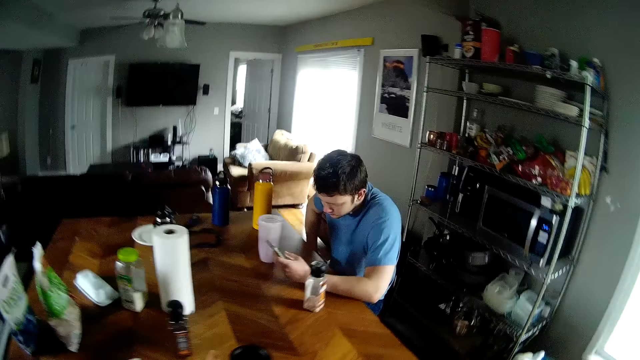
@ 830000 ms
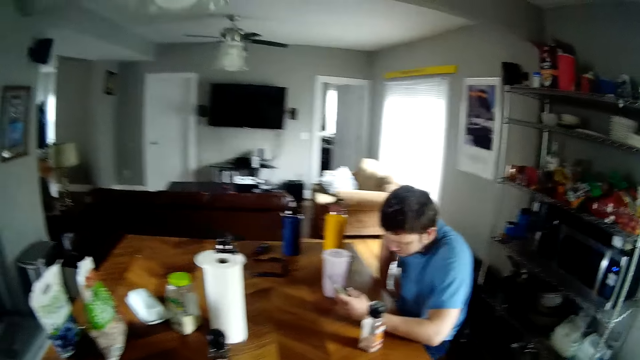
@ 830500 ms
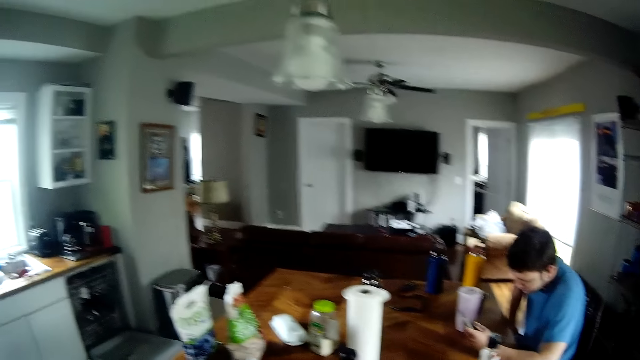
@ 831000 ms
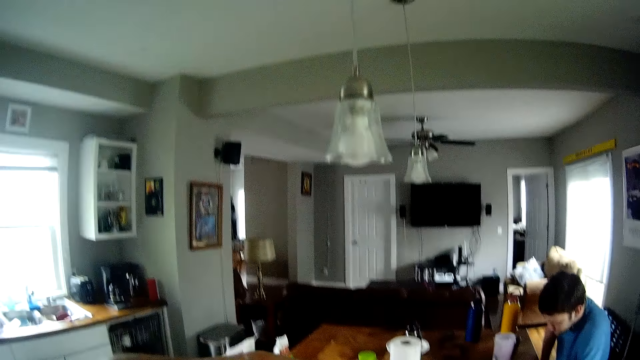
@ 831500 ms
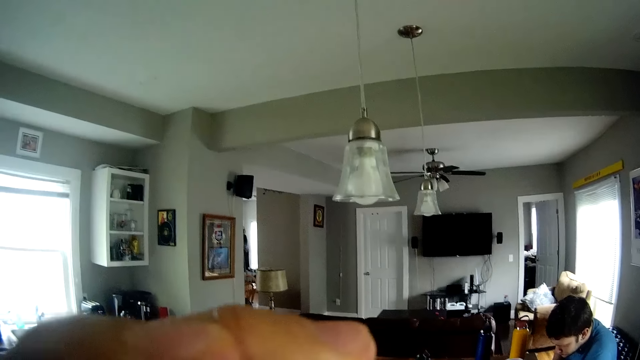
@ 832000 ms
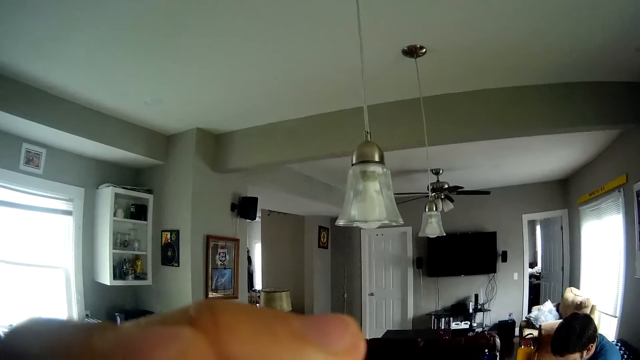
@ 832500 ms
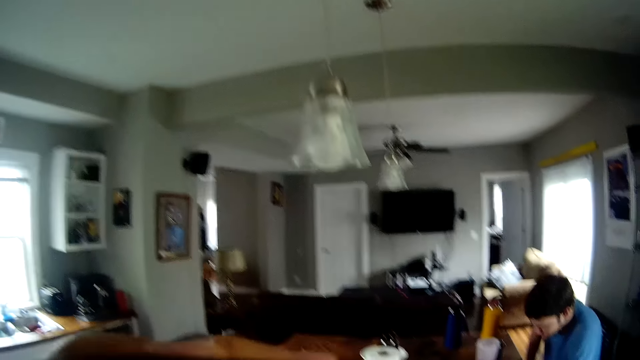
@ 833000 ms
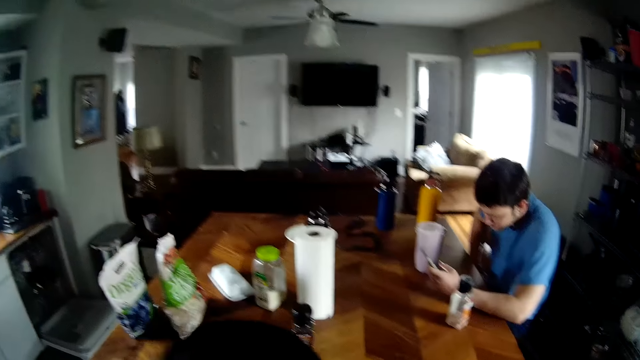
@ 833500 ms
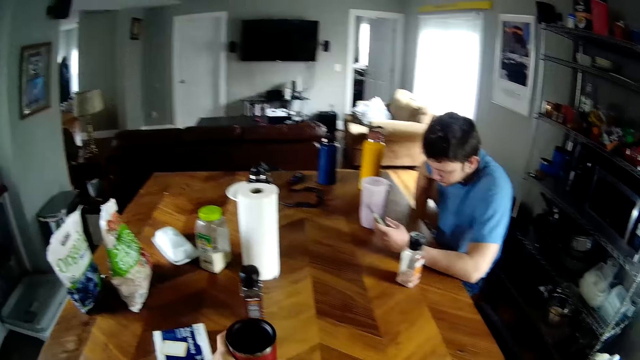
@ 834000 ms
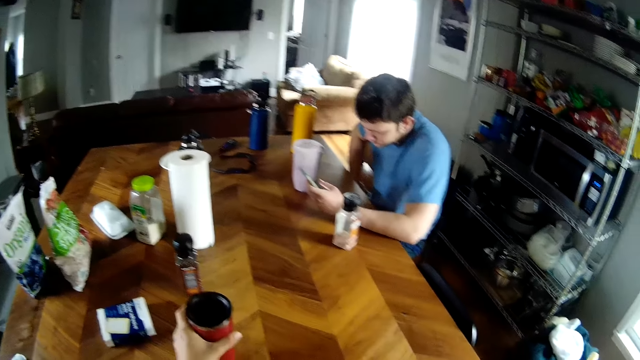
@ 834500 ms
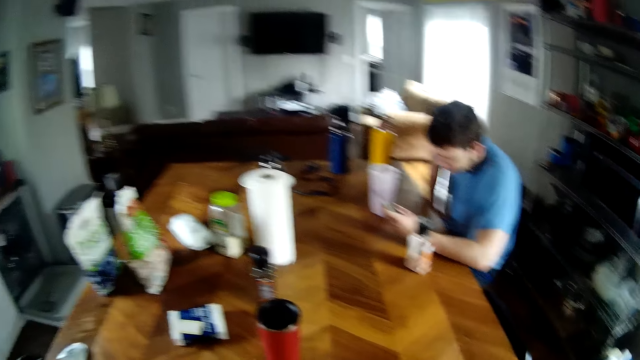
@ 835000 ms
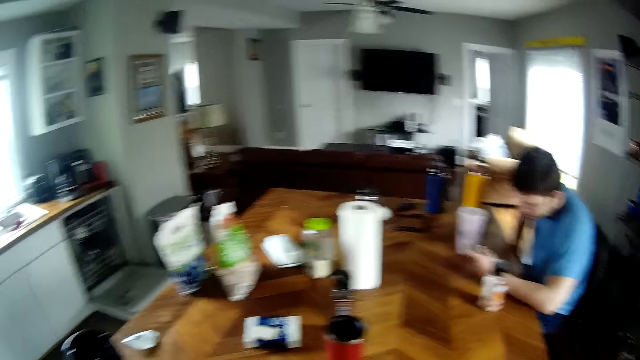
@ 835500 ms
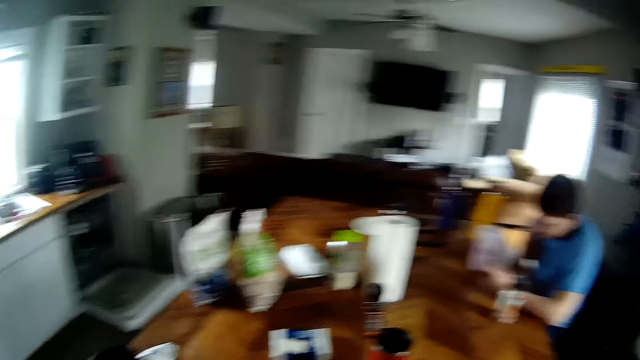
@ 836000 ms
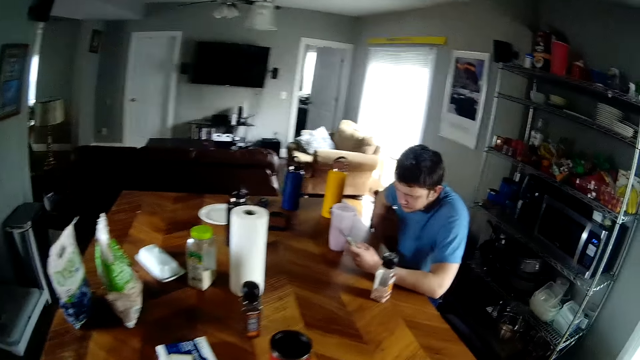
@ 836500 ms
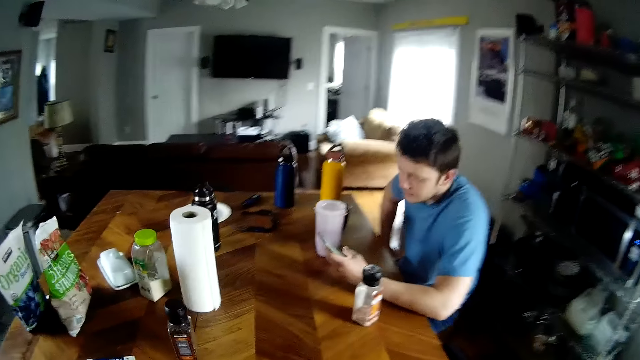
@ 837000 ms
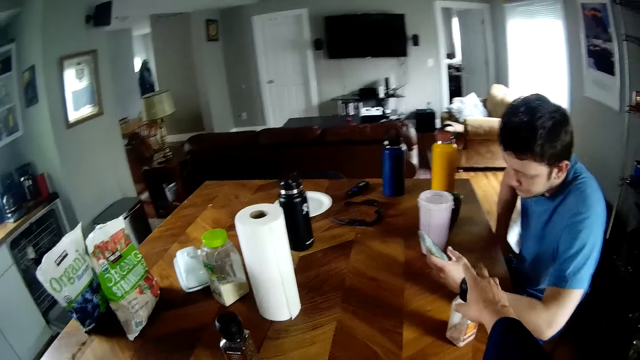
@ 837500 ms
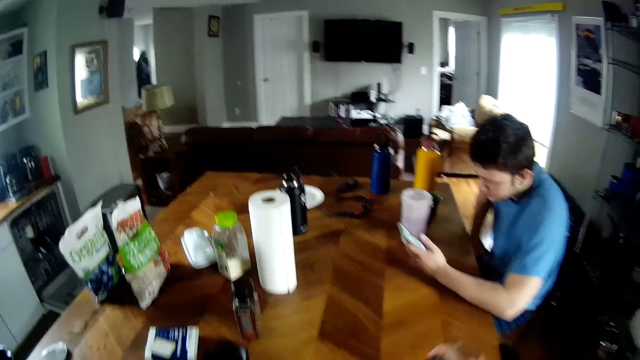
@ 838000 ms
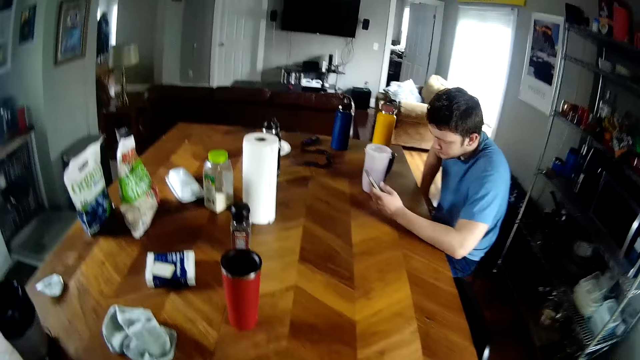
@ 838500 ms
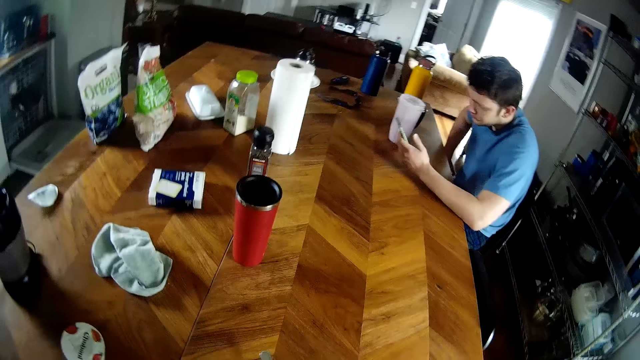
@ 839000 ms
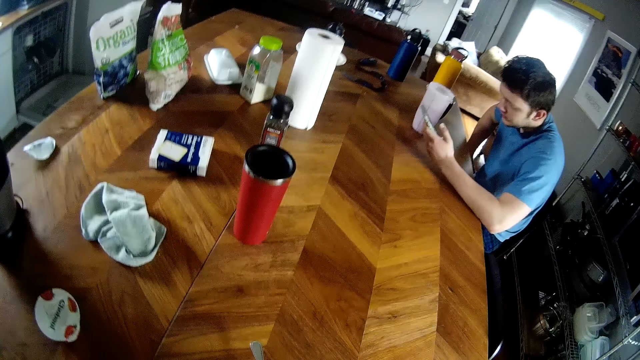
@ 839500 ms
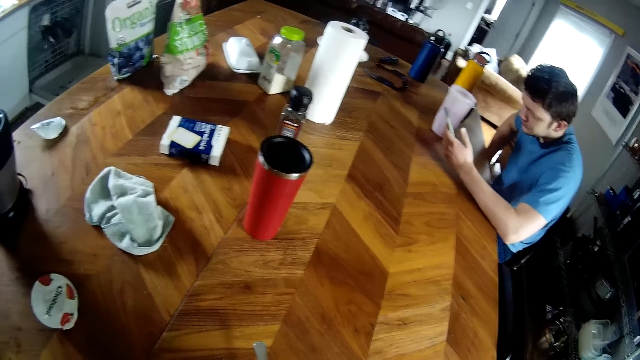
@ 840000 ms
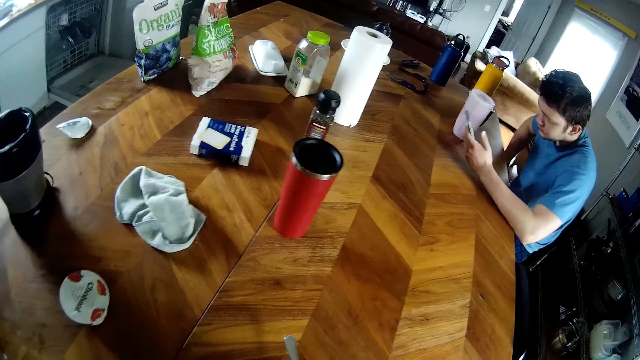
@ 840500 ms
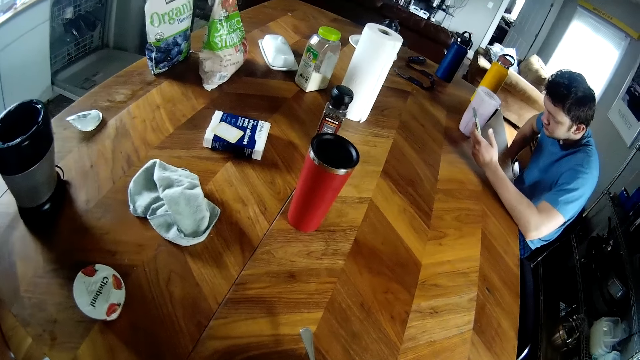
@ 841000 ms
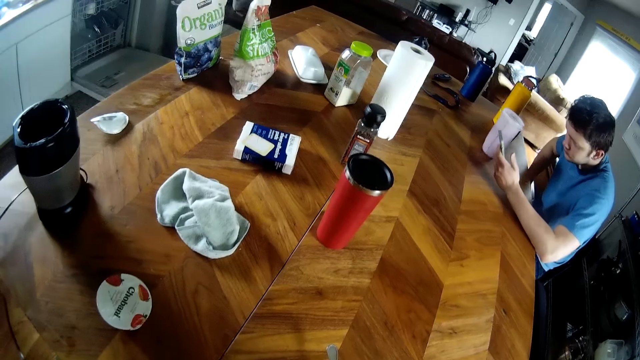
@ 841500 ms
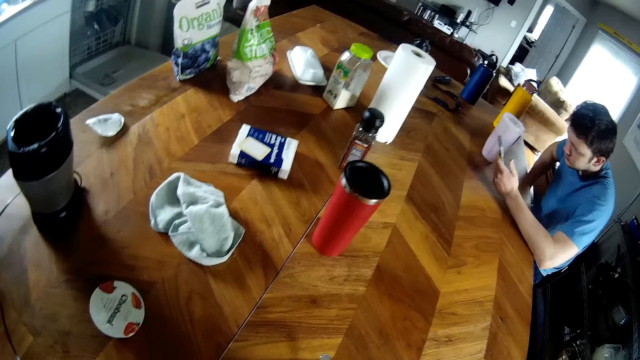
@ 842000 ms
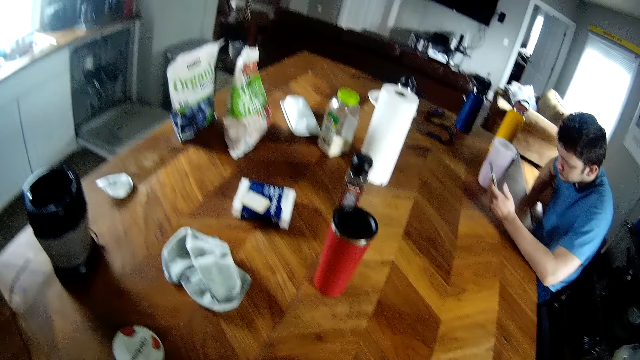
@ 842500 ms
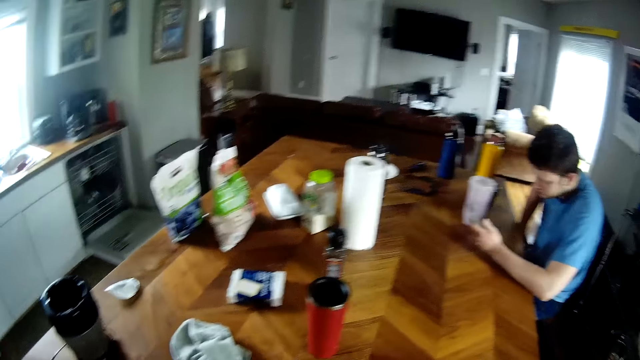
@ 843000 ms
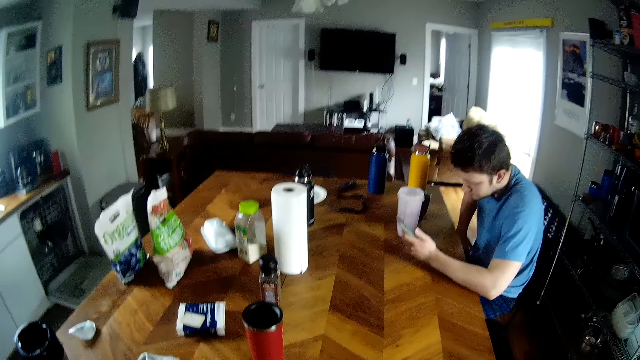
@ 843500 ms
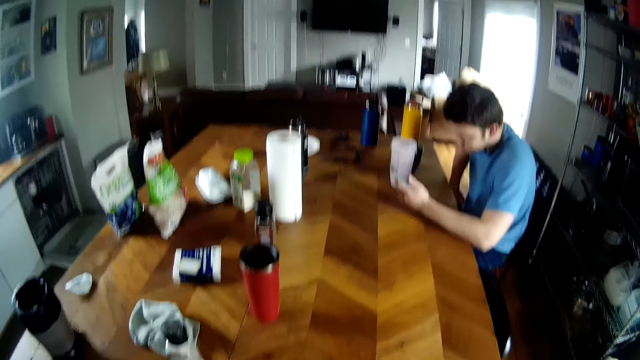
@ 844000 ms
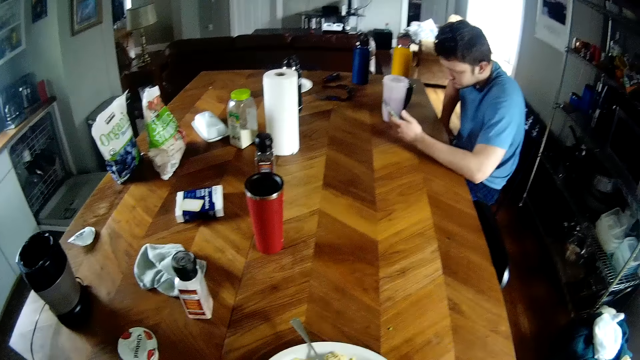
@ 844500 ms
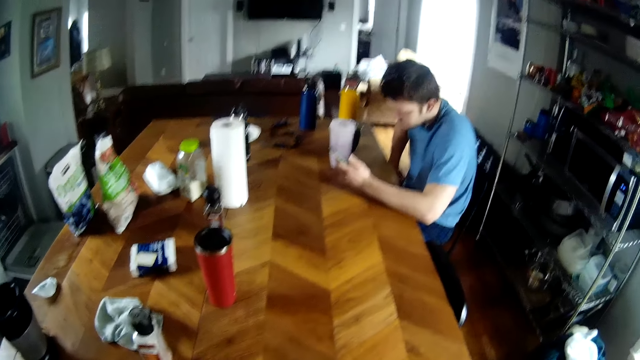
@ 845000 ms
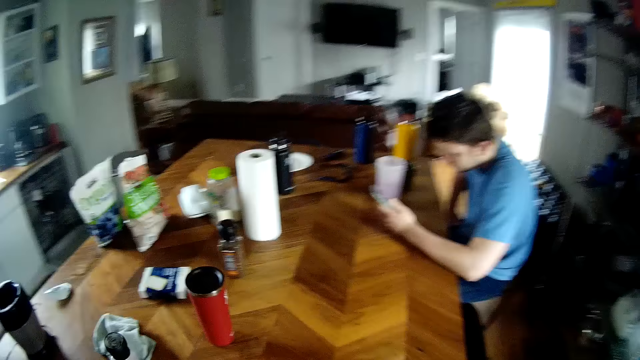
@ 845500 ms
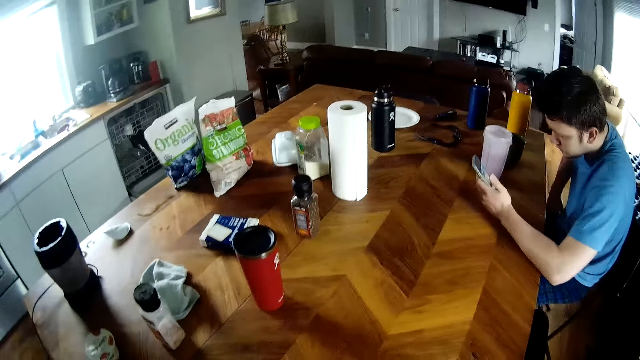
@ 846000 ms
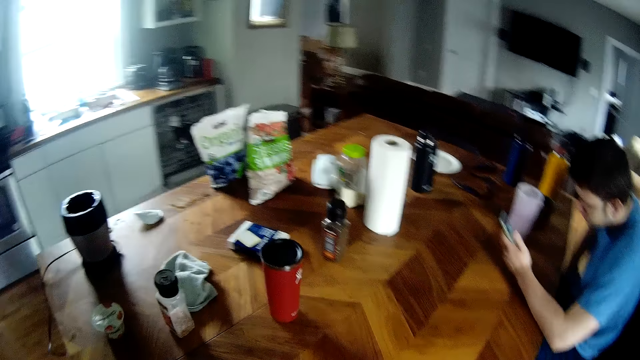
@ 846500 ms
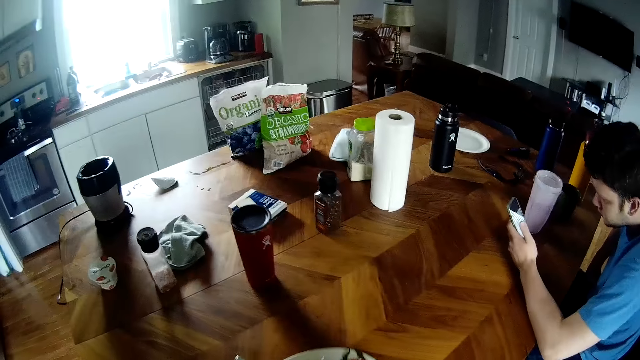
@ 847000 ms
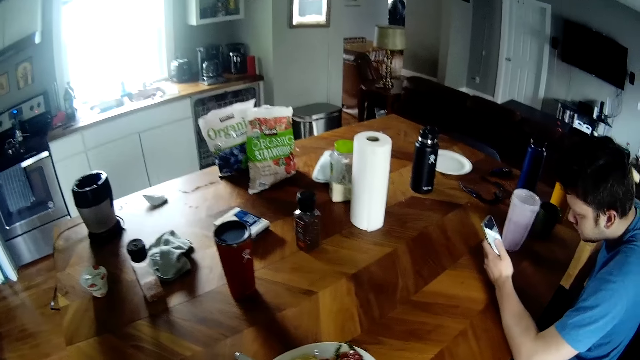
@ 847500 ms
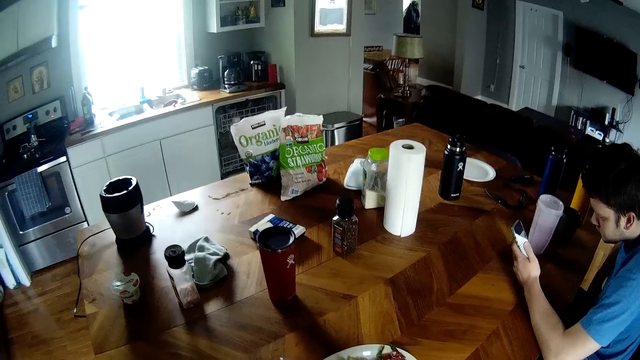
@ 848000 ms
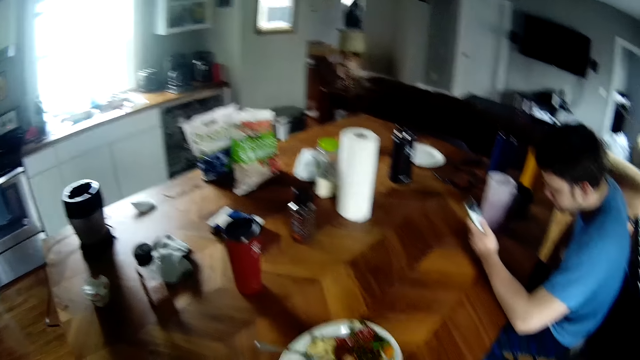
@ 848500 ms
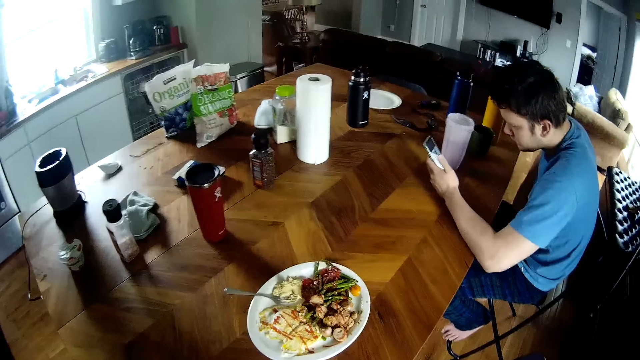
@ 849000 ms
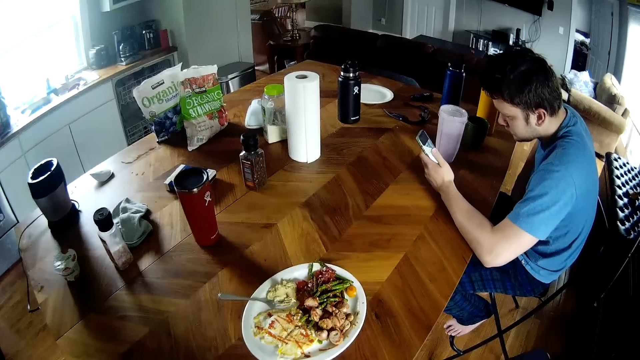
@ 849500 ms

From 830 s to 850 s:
The camera wearer picks up a cup with his left hand. He drinks from the cup with his left hand. He drops the cup on a table with his left hand. He looks around the room. He picks up a bottle of something from the table. He drops the bottle of nuts. He looks around the table. He moves a plate of food on the table. He lifts his hands.
